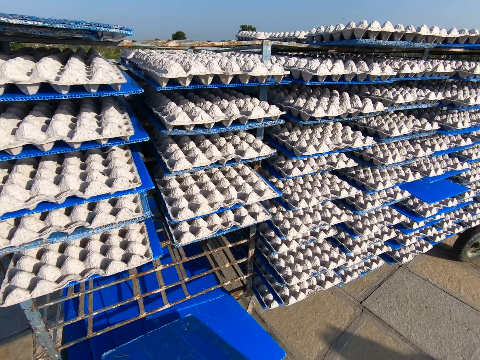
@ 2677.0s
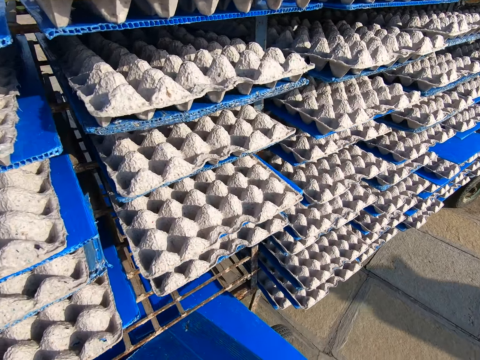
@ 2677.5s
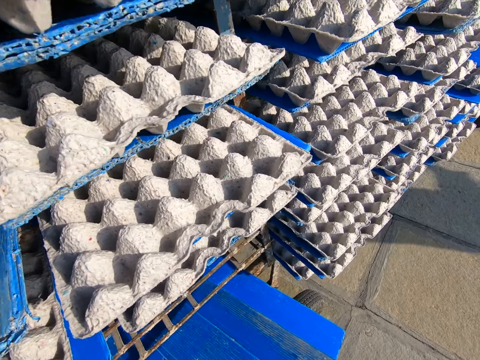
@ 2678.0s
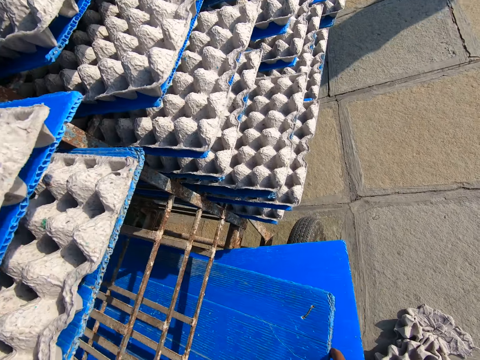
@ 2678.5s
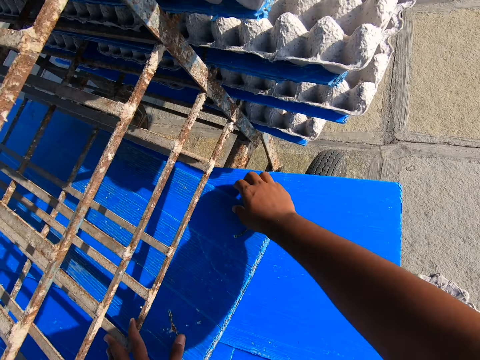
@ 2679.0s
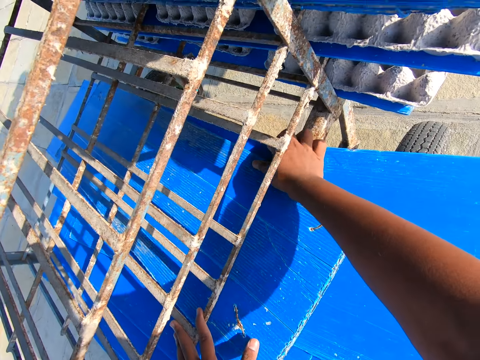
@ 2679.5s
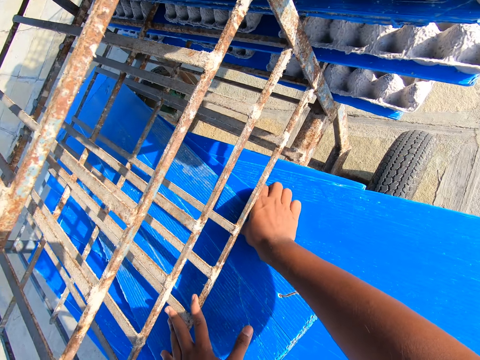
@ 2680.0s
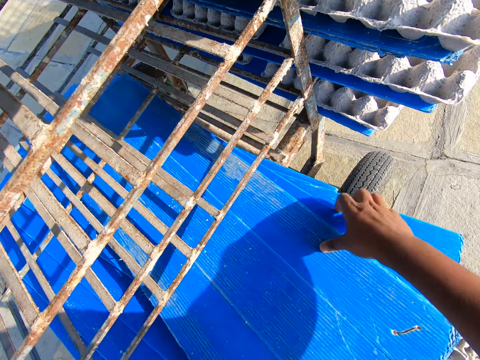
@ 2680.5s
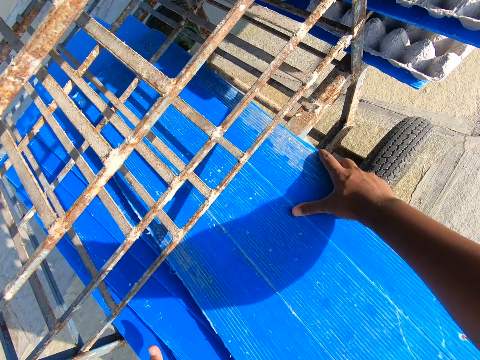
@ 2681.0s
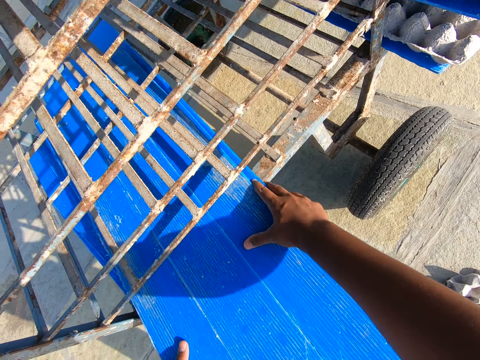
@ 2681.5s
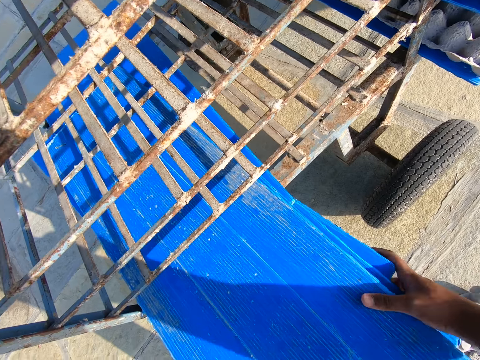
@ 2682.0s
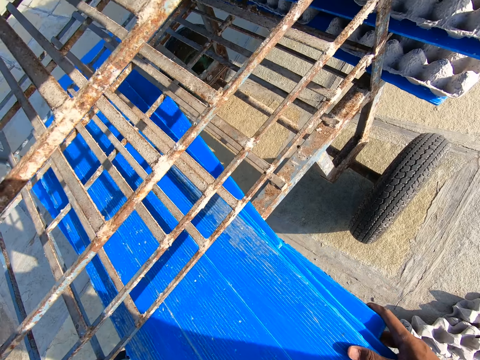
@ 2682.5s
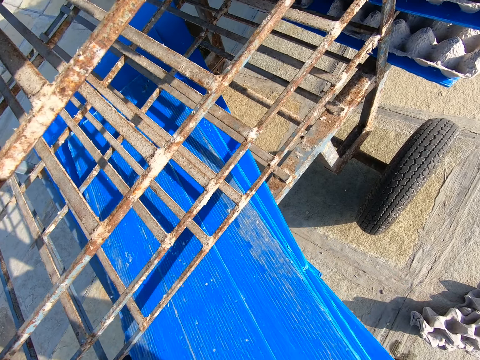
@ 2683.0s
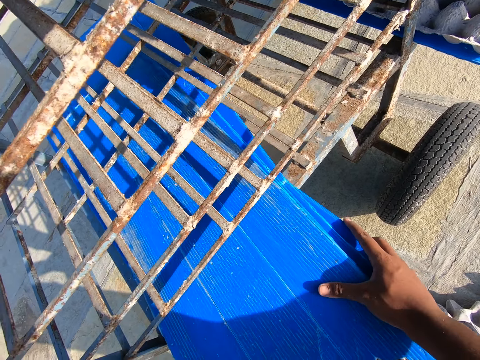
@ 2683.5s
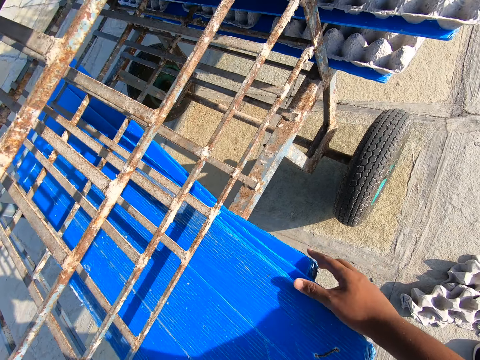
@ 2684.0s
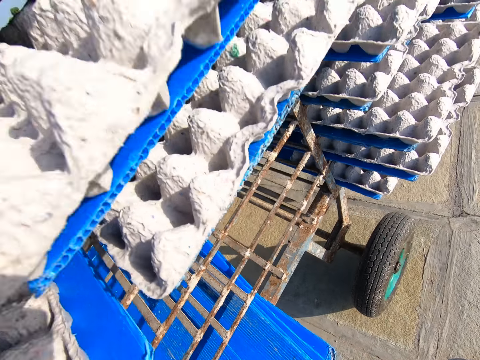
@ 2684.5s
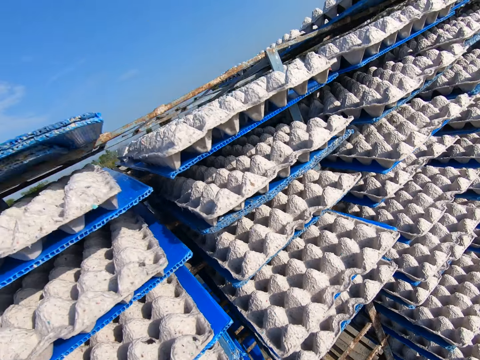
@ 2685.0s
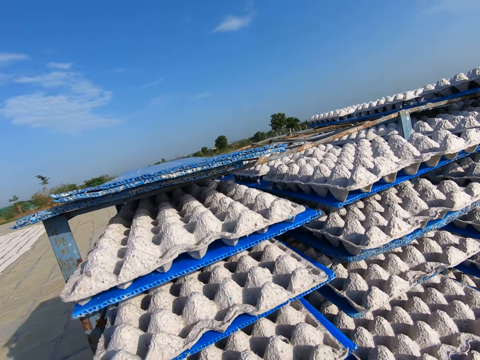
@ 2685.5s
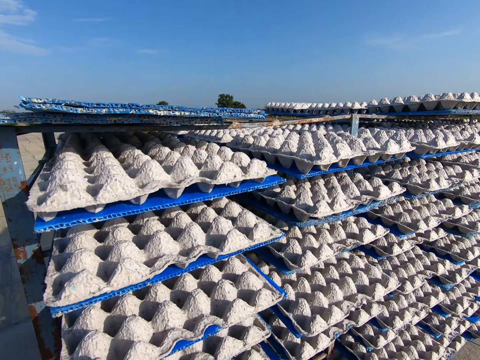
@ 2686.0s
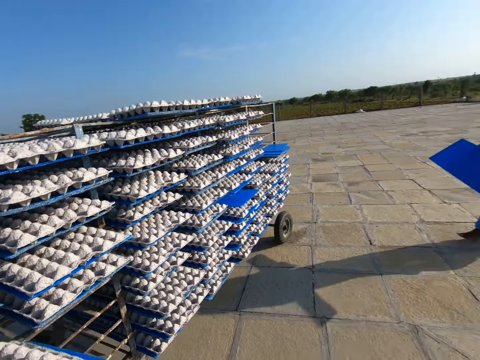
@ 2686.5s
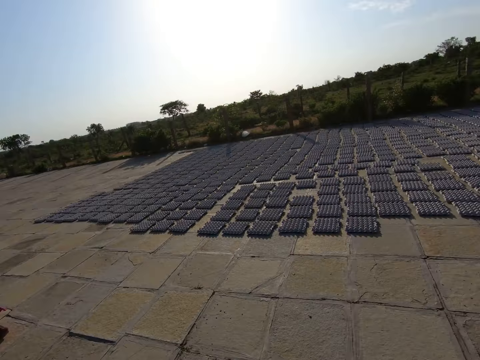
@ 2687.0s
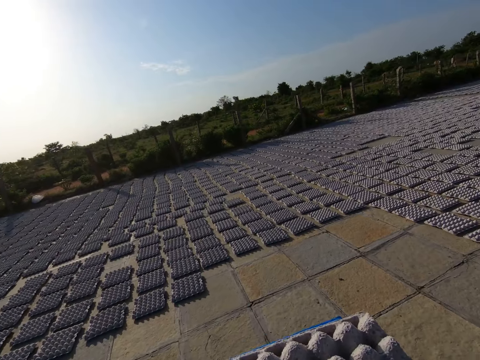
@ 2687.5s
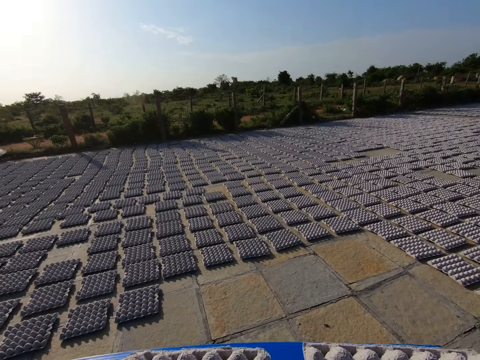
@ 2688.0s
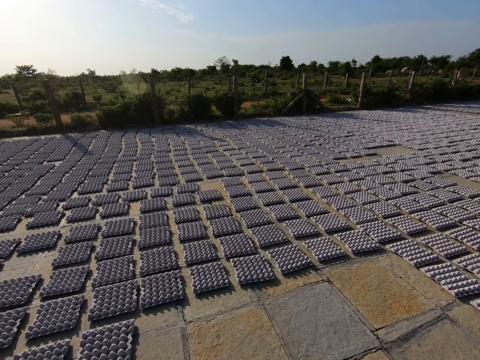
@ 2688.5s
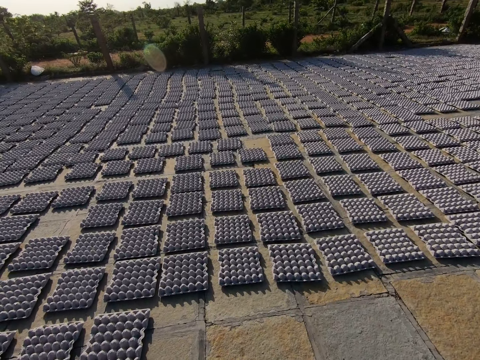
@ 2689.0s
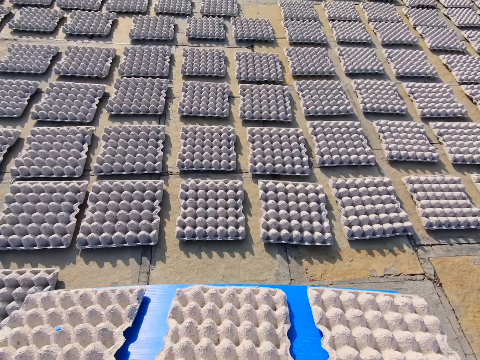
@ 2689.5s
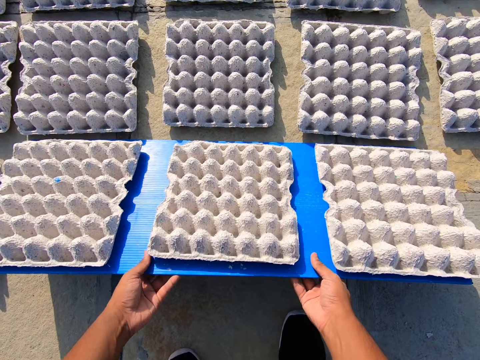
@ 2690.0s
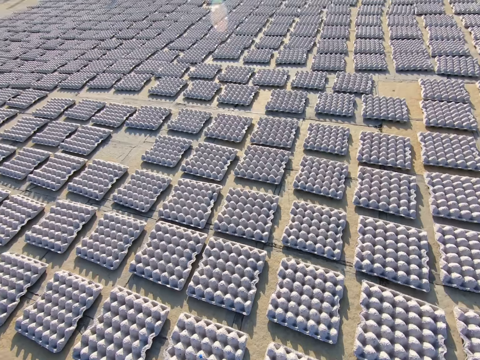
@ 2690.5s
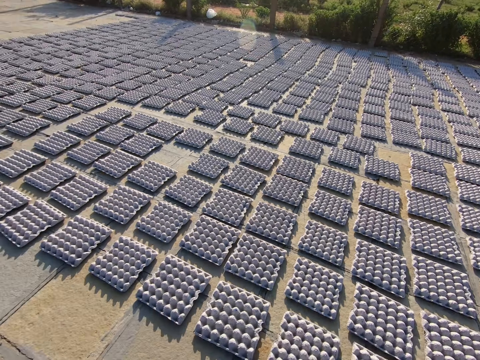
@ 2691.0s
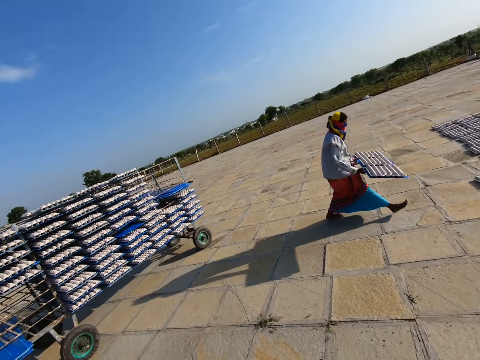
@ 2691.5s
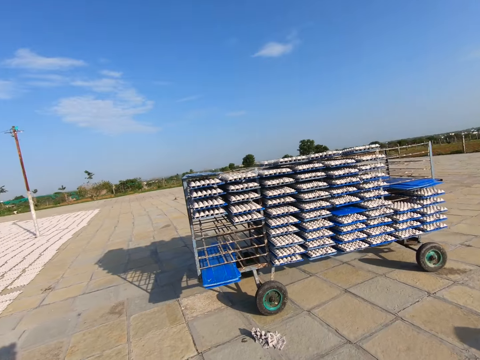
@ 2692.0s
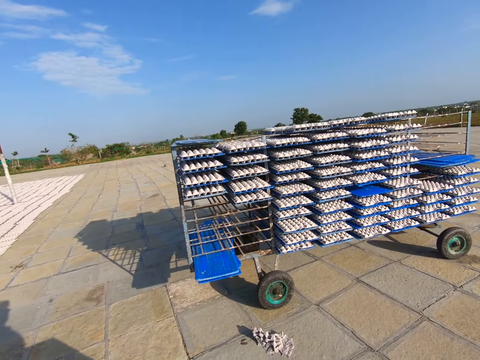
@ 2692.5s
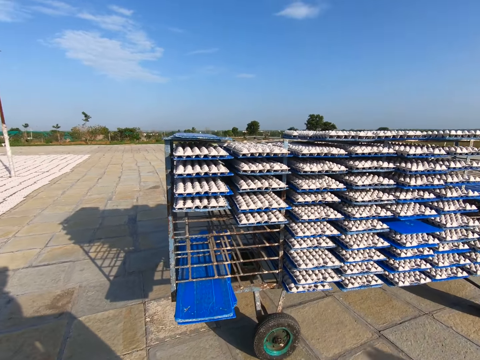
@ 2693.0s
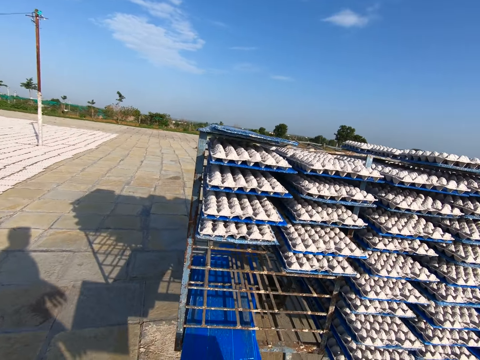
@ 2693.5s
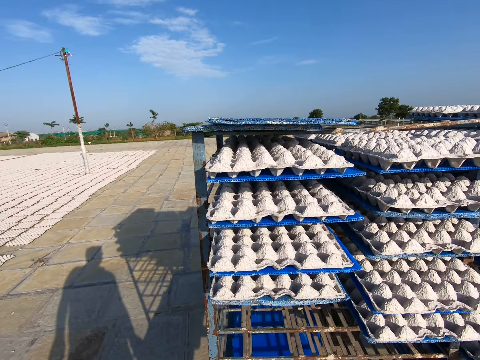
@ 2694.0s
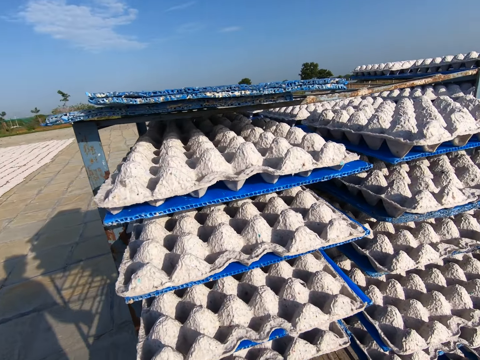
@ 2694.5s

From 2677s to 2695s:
The camera wearer puts the tray in the shelf with both hands. He arranges some trays in the shelf with his hands. He moves the trays in the shelf with both hands. He removes a tray of egg crates from the shelf with both hands. The woman holds a tray with both hands. The camera wearer carries the tray of egg crates with both hands. He walks on the ground. He places the tray of egg crates on the floor with both hands. He pours the egg crates from the tray on the floor with both hands. The woman carries a tray of egg crates with both hands. The camera wearer walks on the ground.

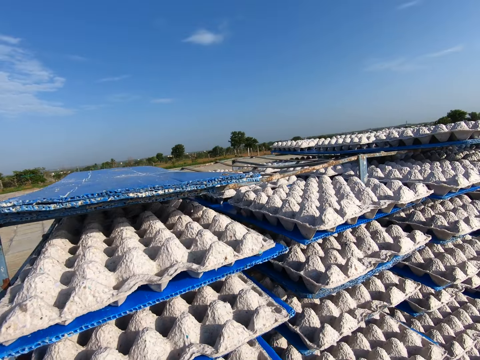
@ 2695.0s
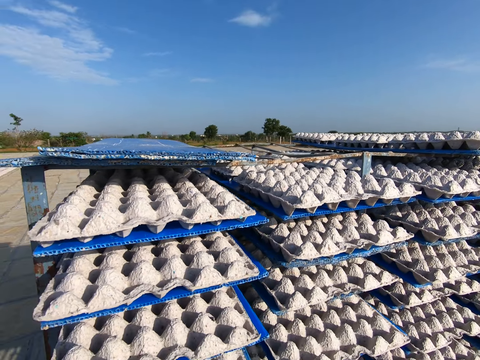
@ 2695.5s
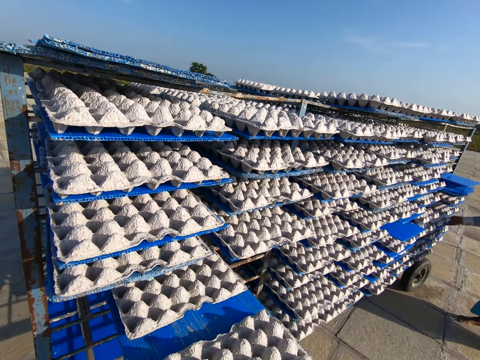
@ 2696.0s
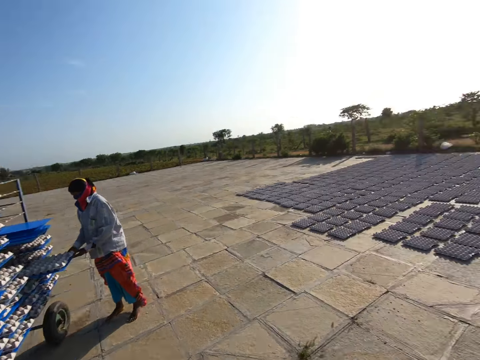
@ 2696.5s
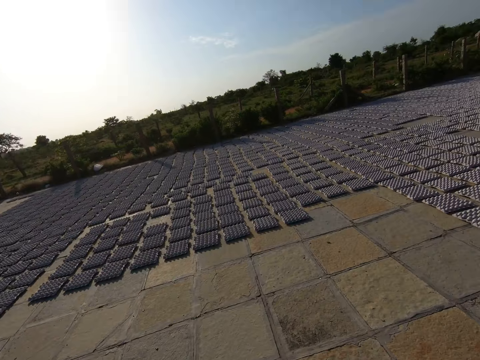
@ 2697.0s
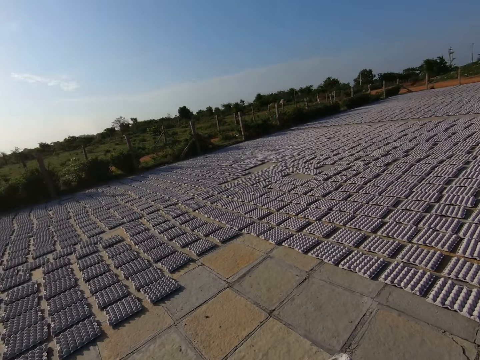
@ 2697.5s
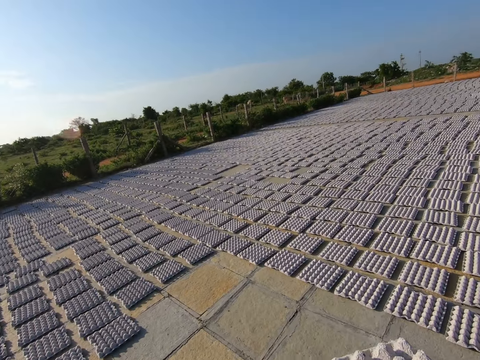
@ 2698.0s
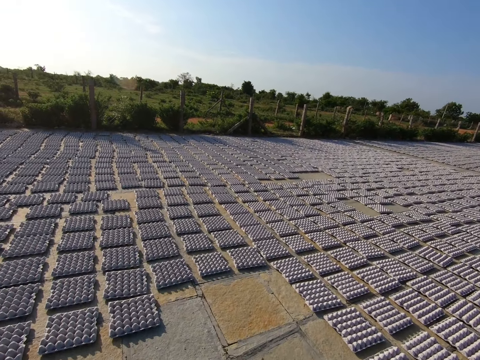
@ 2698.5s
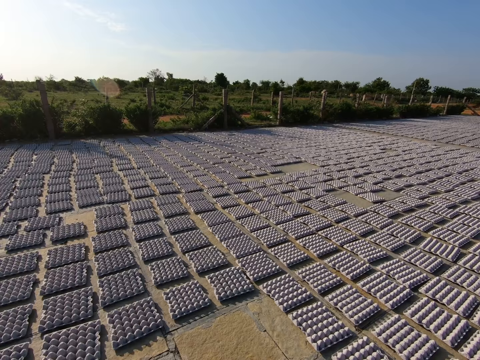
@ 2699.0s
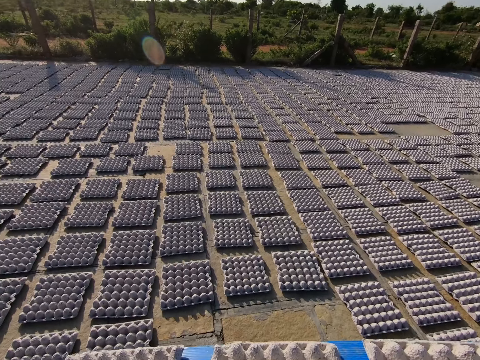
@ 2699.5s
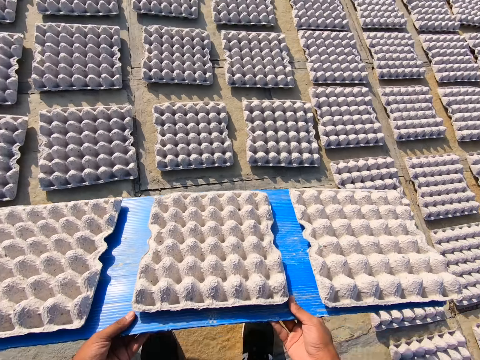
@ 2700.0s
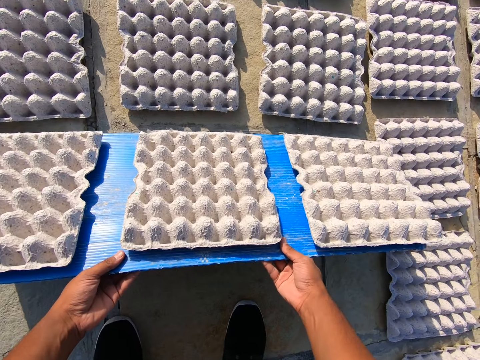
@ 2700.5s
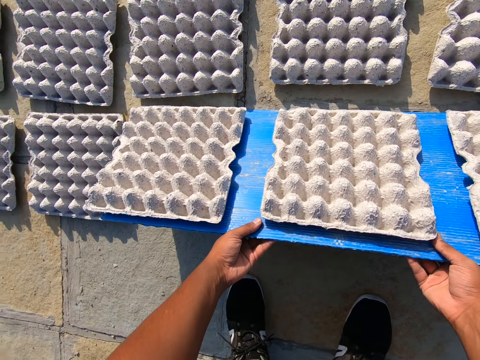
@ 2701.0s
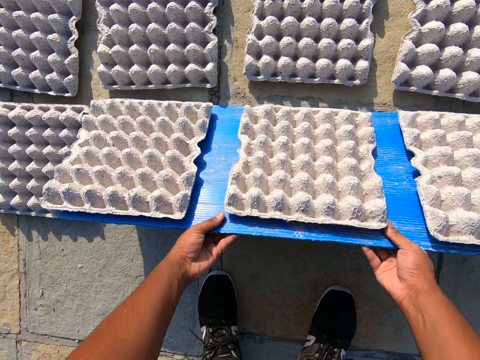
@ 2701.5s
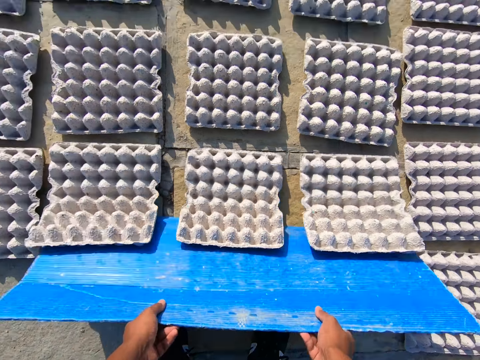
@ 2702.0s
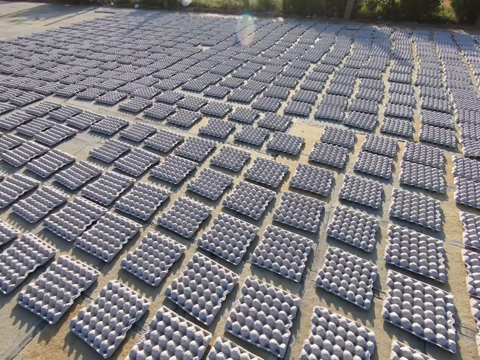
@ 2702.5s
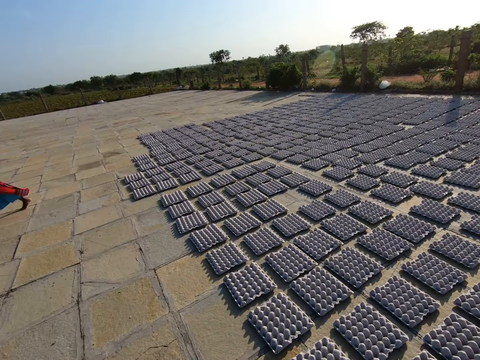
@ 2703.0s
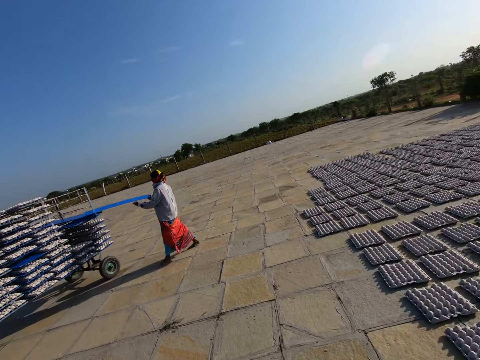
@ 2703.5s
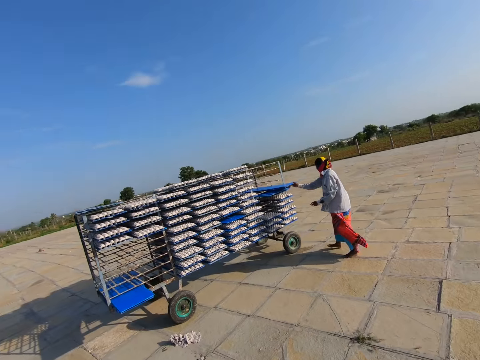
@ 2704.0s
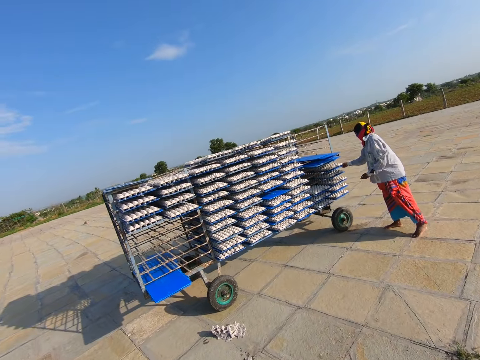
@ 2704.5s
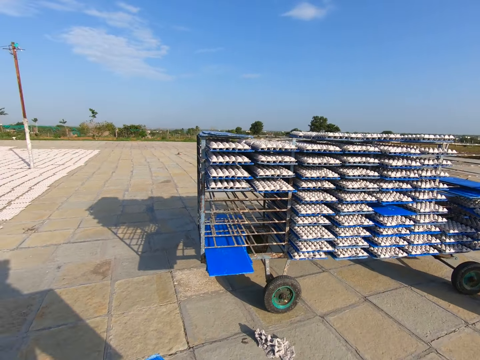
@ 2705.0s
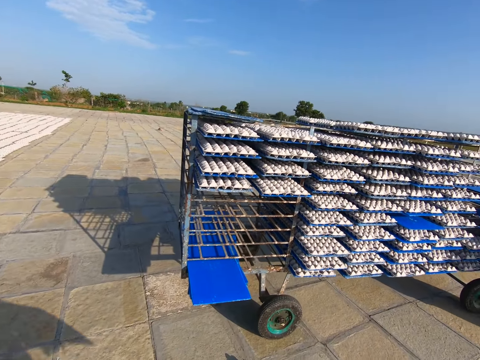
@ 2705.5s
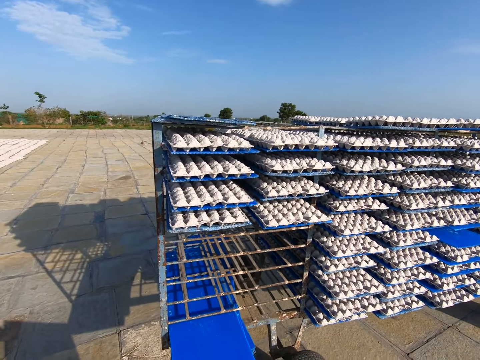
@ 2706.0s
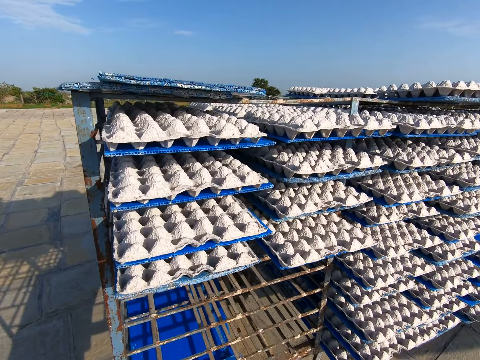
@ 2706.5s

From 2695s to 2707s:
The camera wearer removes a tray of egg crates from the shelf with both hands. The woman removes a tray of egg crates from the shelf with both hands. The camera wearer walks on the ground. They carry the tray of egg crates with both hands. They place the tray of egg crates on the floor with both hands. They pour the egg crates from the tray on the floor with both hands. The woman puts the tray in the shelf with both hands. The camera wearer walks on the ground. The woman removes a tray of egg crates from the shelf with both hands.
